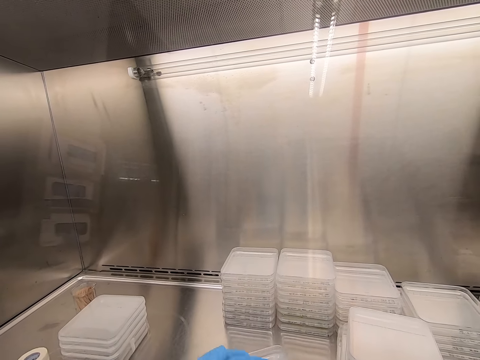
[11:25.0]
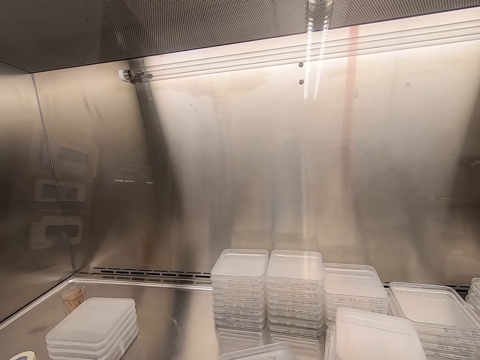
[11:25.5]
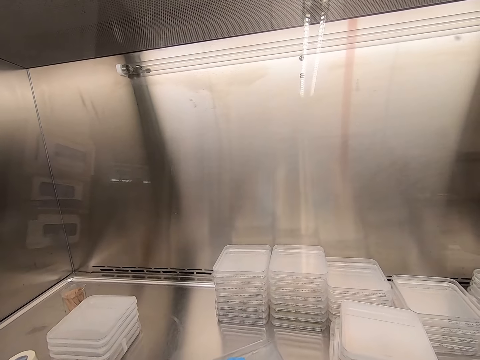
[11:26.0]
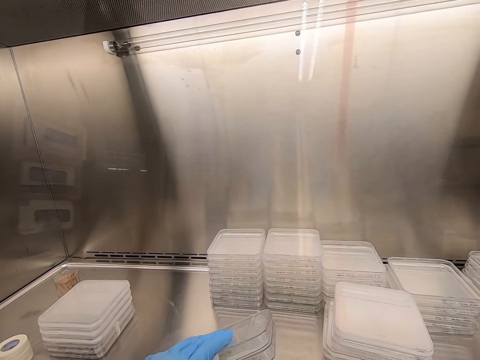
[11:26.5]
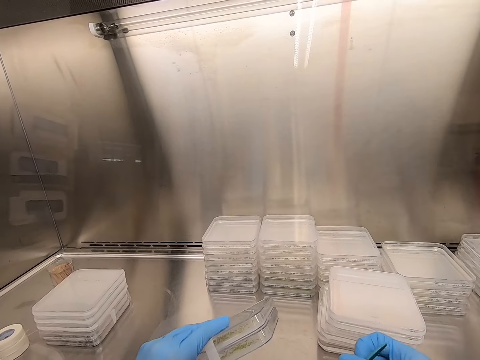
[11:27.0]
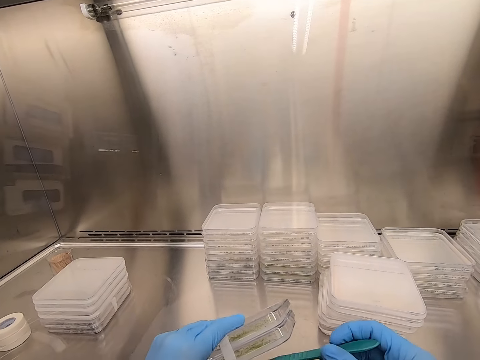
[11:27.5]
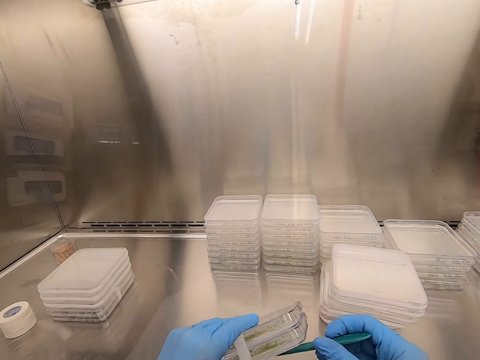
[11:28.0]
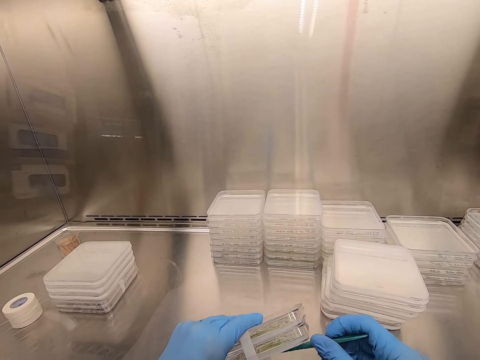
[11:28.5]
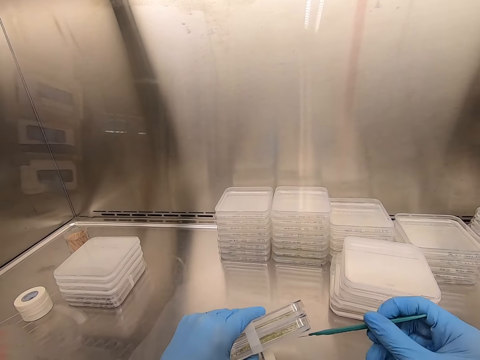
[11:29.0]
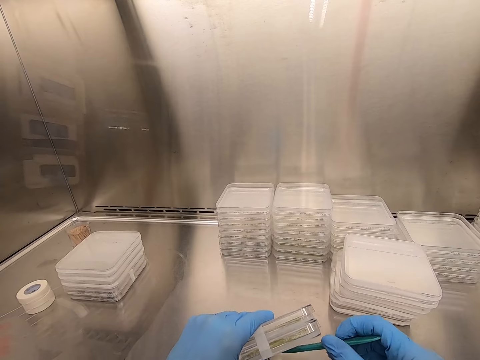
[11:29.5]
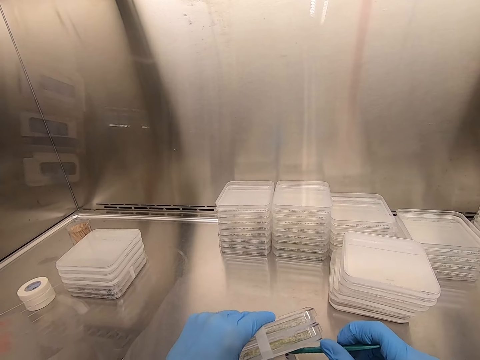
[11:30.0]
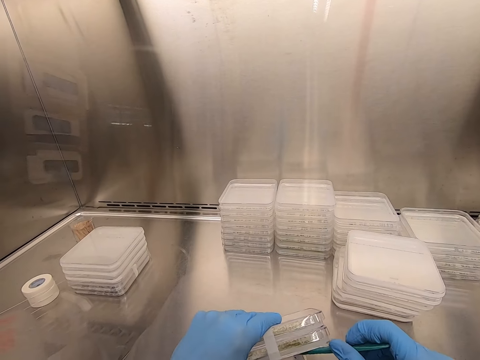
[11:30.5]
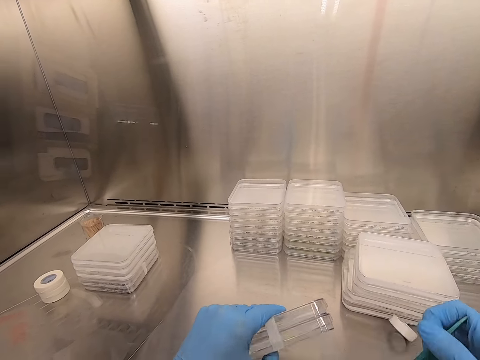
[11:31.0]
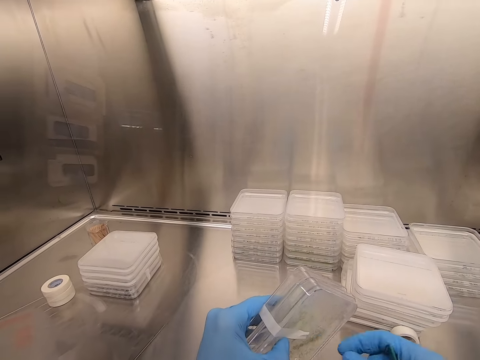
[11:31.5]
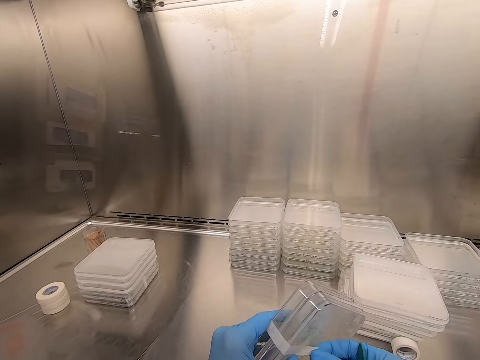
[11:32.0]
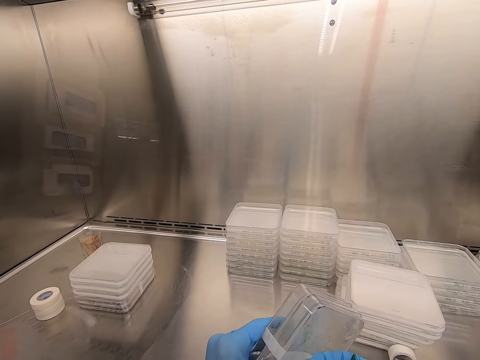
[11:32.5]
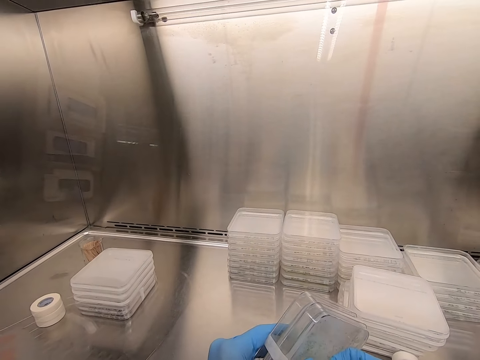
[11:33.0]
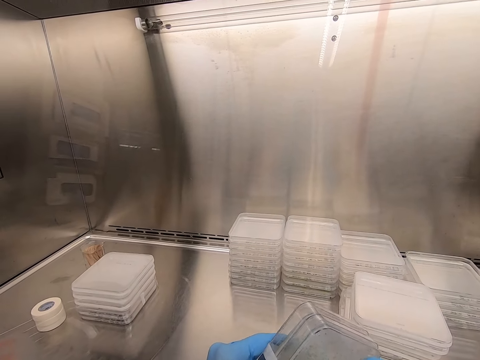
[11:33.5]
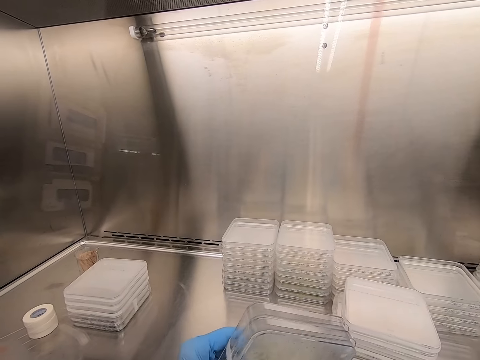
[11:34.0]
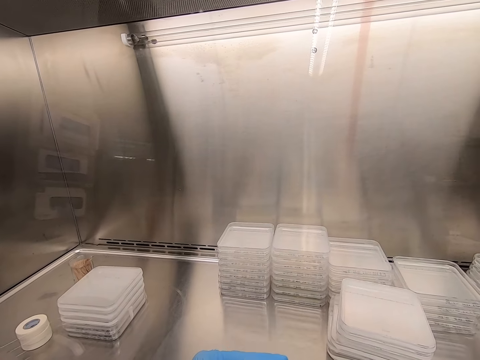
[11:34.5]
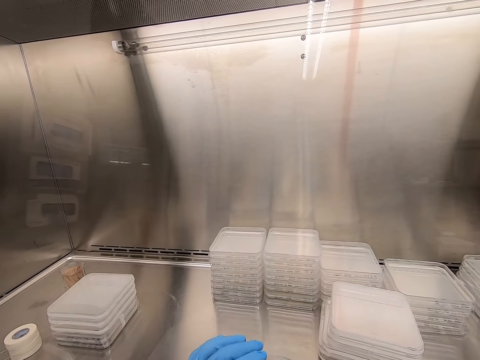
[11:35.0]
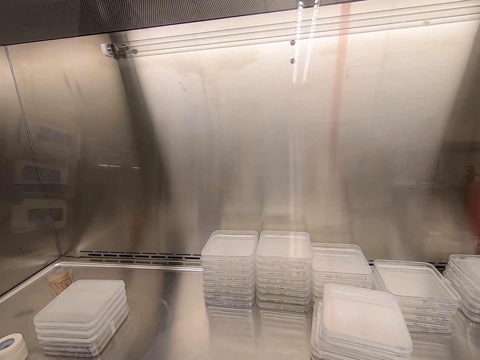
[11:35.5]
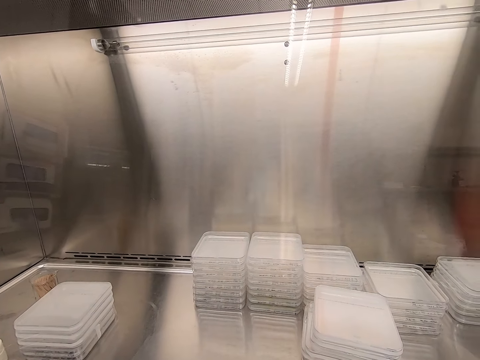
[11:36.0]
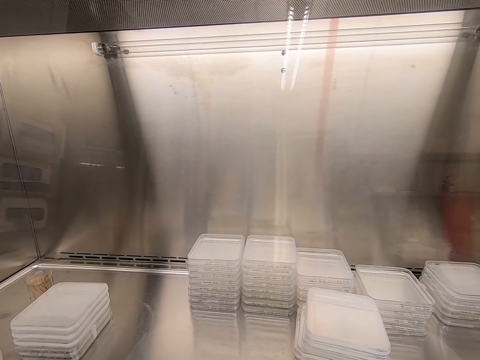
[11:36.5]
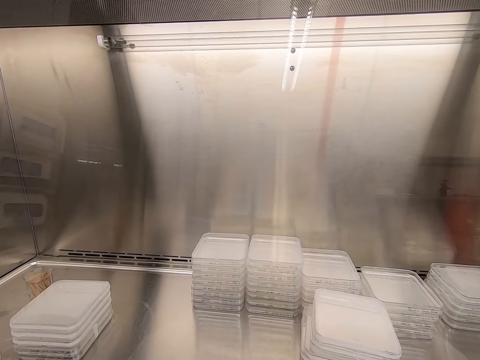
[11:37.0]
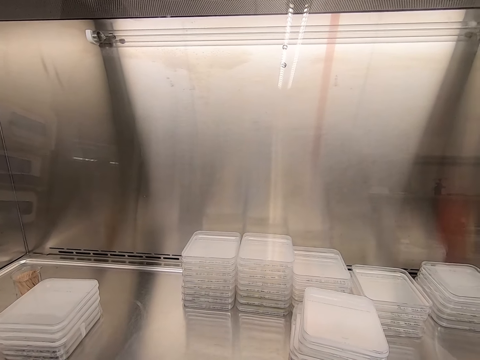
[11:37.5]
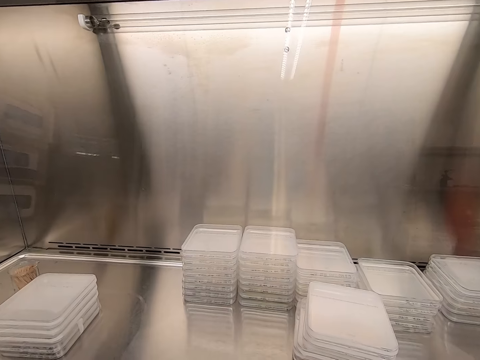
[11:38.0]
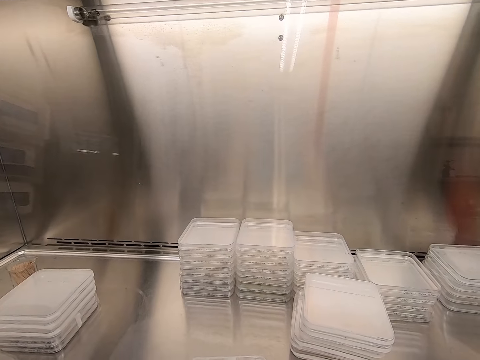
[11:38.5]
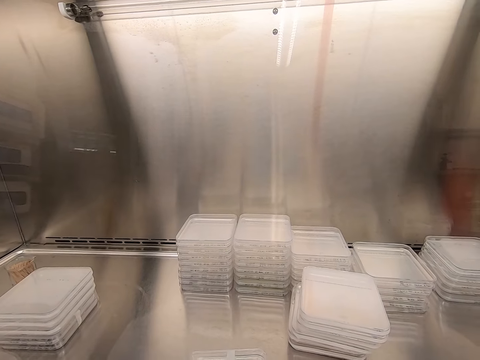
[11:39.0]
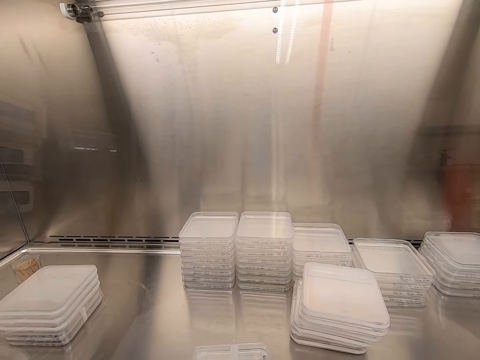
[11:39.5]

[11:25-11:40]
The camera wearer cuts the cello tape on the plastic lid.

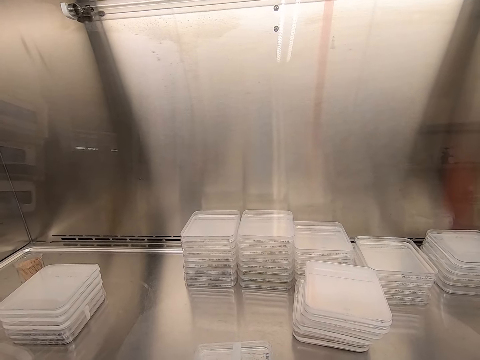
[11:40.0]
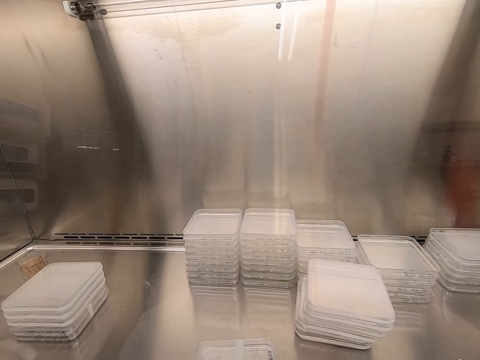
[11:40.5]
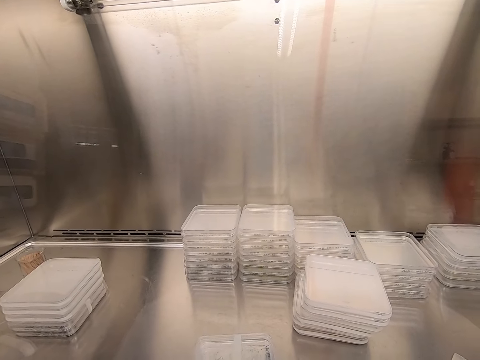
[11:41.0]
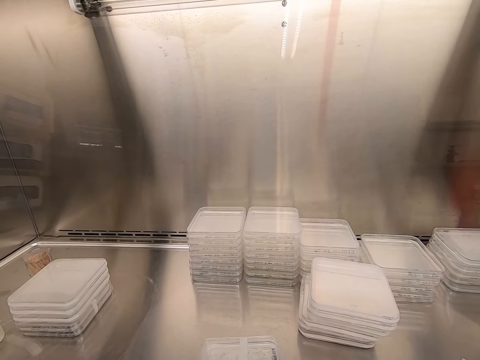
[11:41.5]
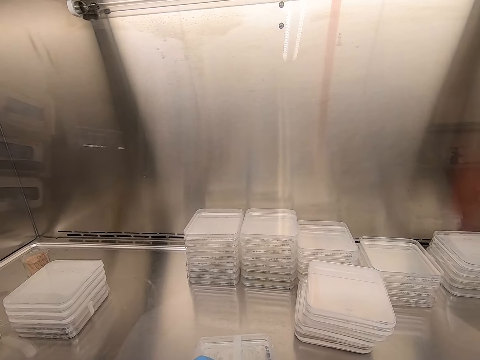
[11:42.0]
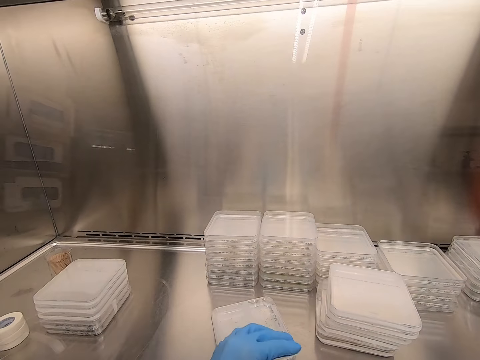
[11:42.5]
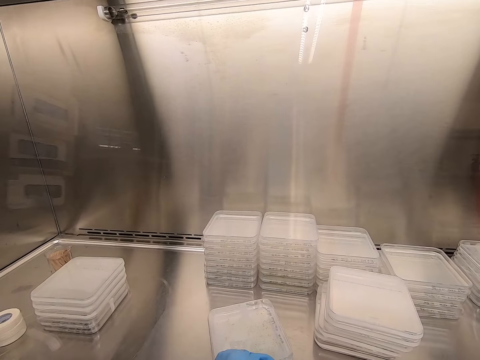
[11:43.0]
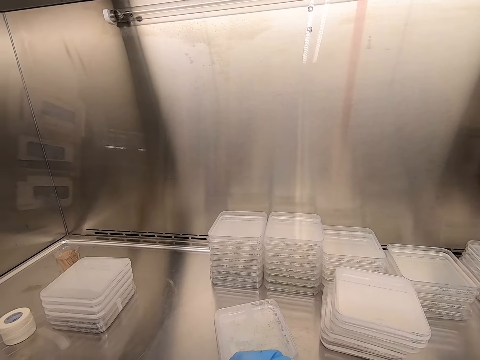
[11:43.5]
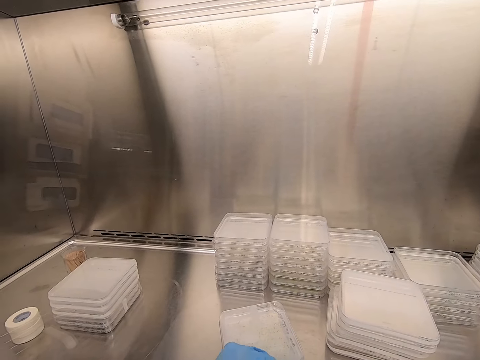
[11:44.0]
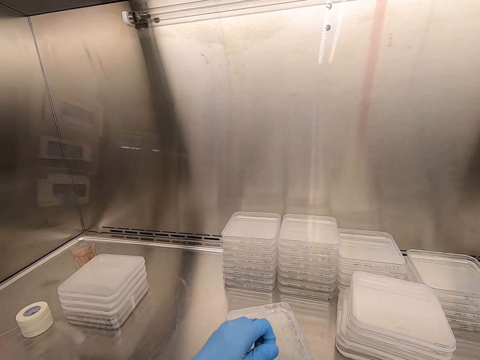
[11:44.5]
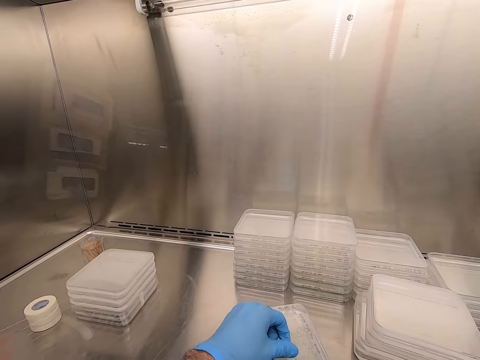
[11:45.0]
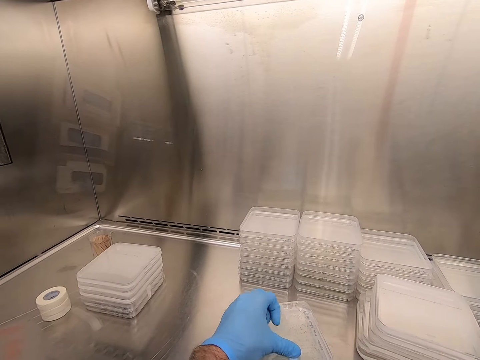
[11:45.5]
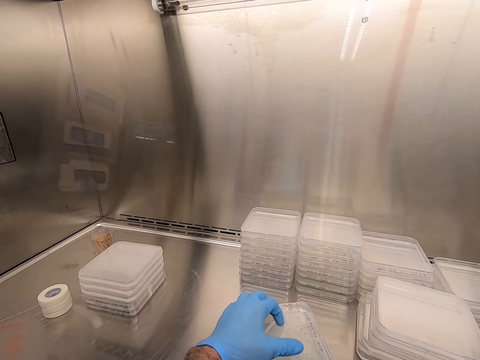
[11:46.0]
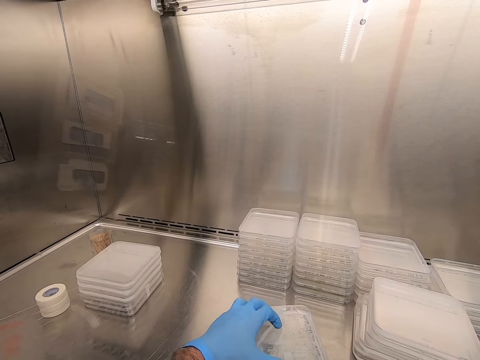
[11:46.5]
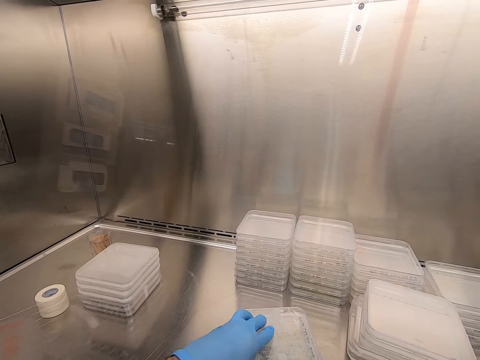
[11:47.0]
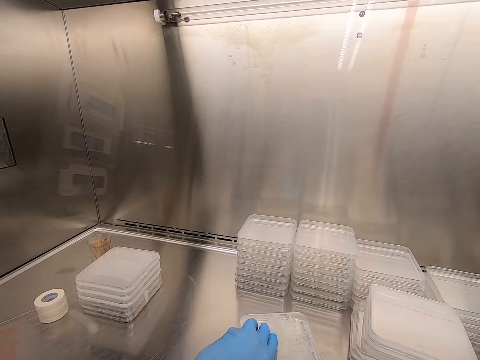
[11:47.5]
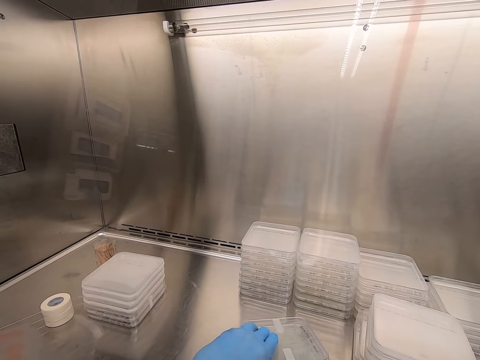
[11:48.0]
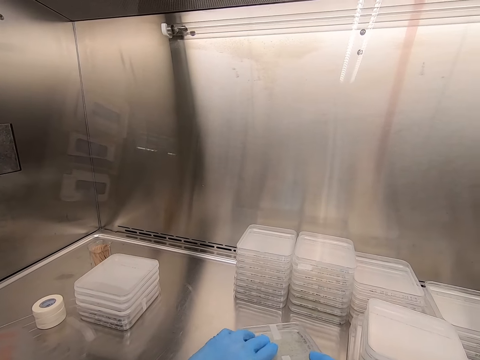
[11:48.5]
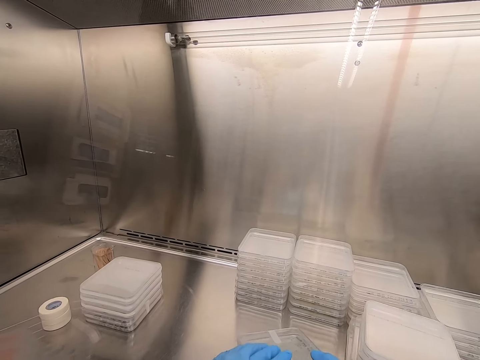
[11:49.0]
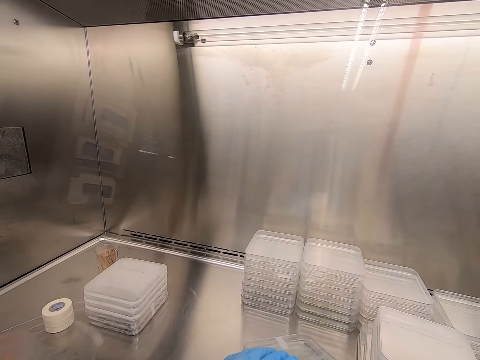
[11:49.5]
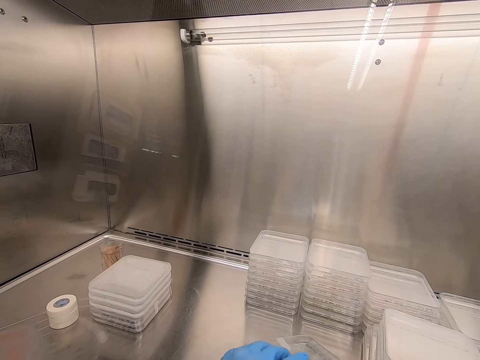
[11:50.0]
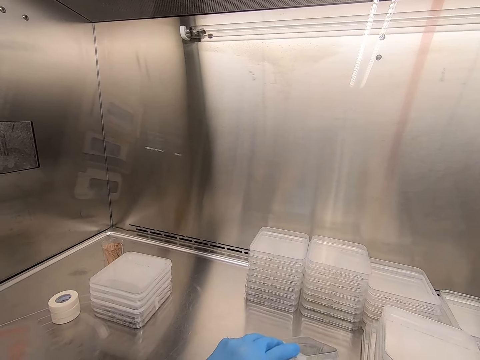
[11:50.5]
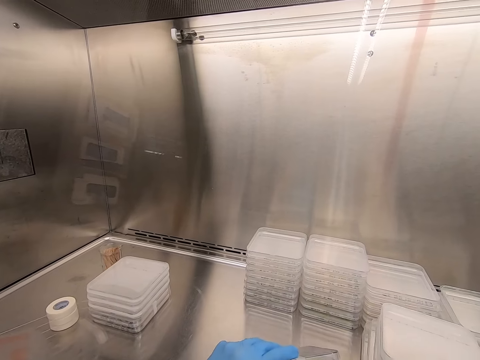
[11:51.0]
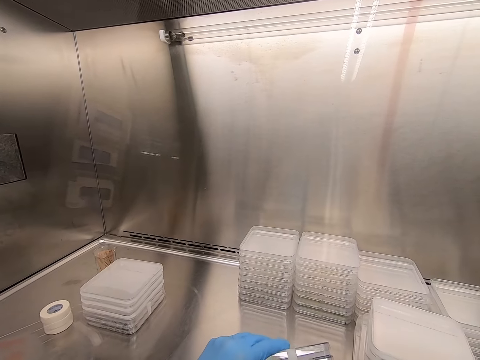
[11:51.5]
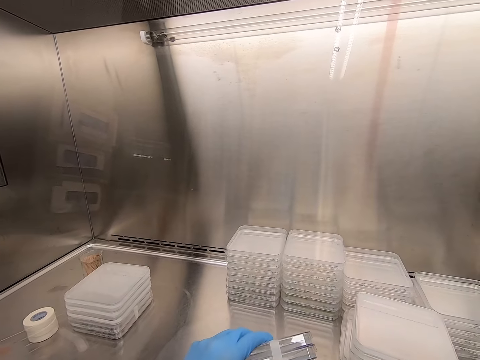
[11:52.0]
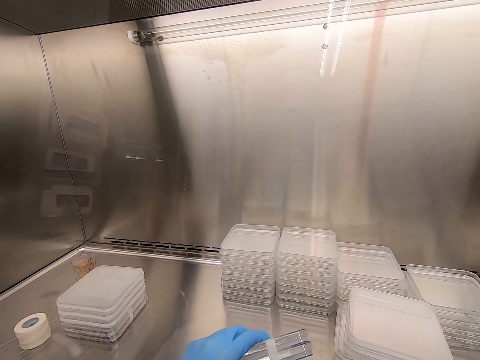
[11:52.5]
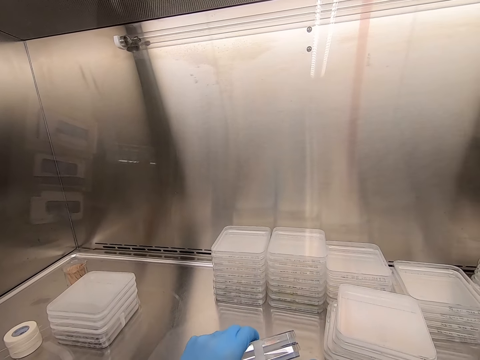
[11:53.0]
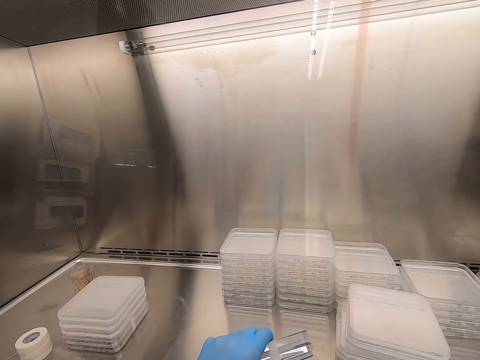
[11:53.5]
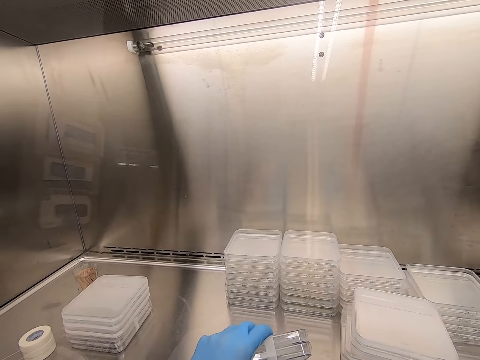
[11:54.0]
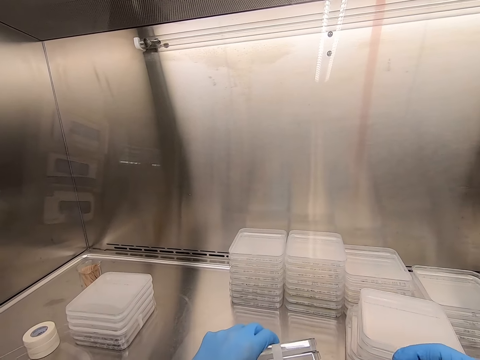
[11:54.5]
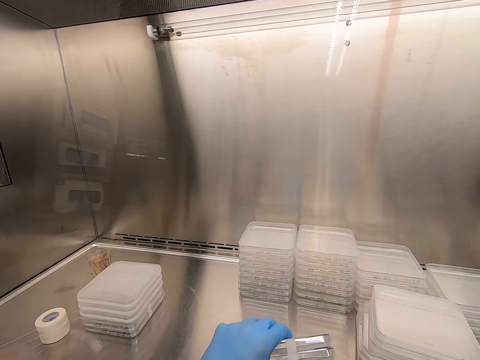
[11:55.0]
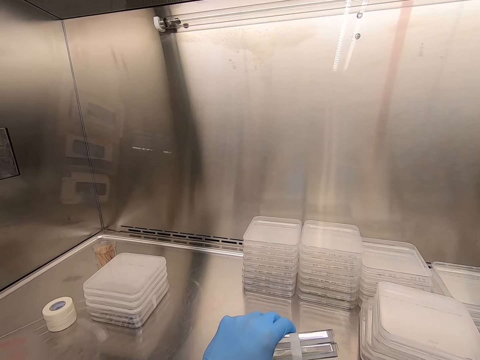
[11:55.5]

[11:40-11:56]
The camera wearer seals the plastic lid with cello tape.
